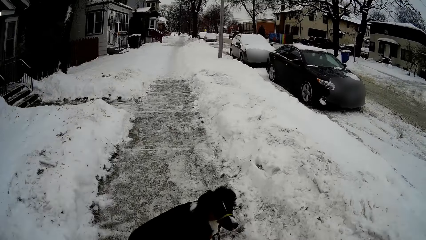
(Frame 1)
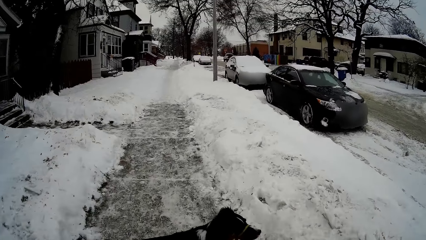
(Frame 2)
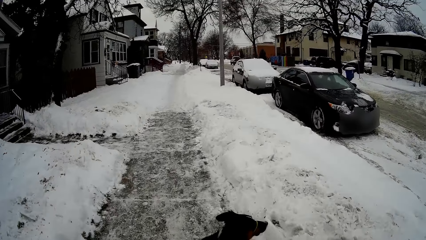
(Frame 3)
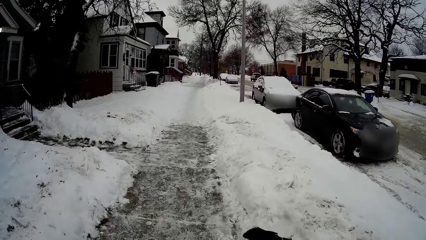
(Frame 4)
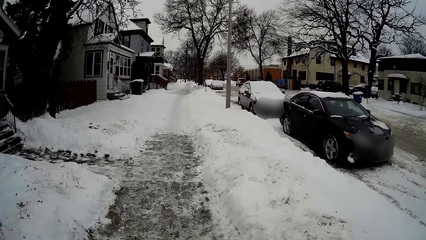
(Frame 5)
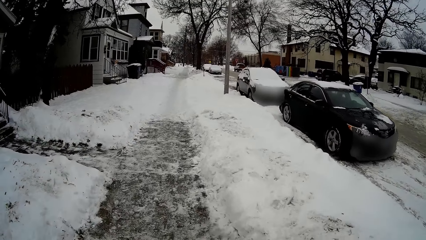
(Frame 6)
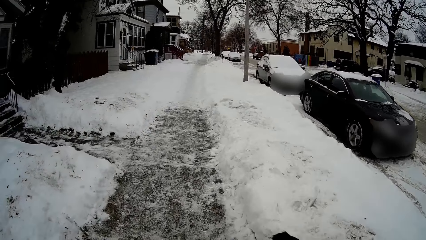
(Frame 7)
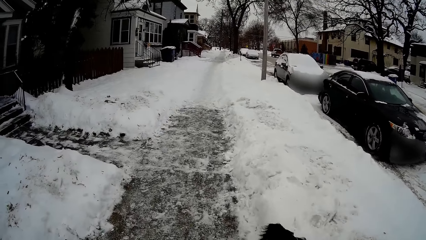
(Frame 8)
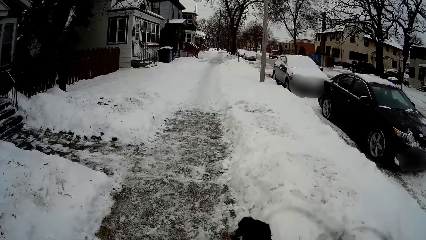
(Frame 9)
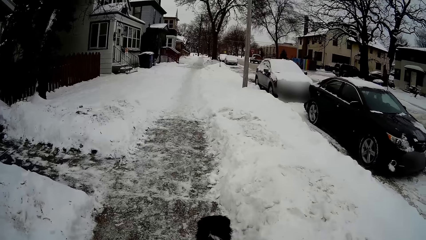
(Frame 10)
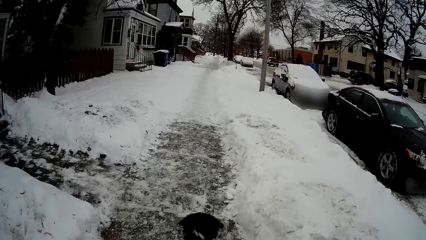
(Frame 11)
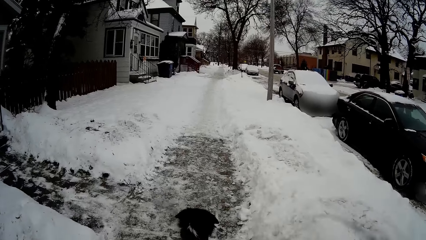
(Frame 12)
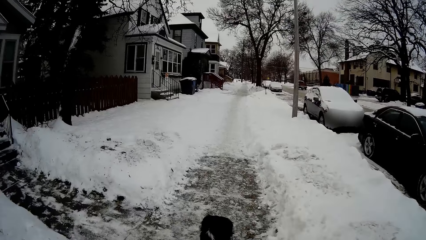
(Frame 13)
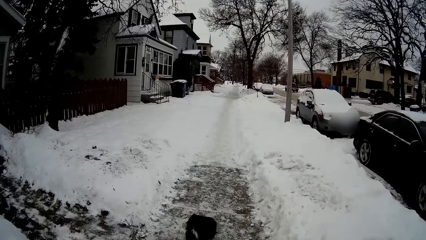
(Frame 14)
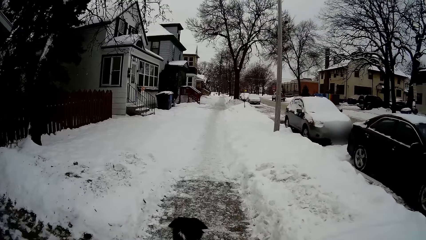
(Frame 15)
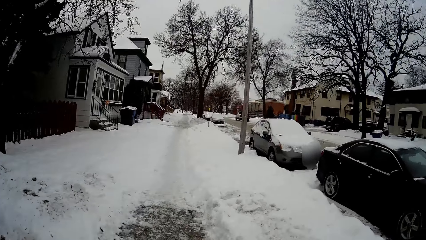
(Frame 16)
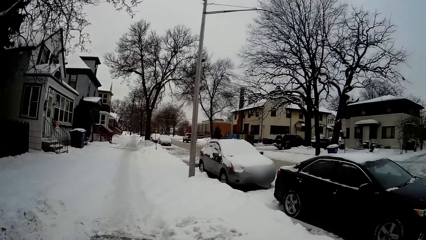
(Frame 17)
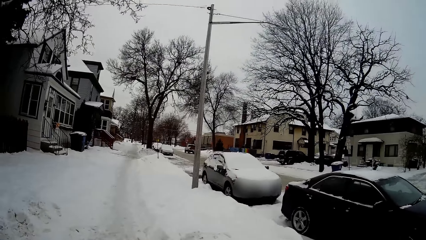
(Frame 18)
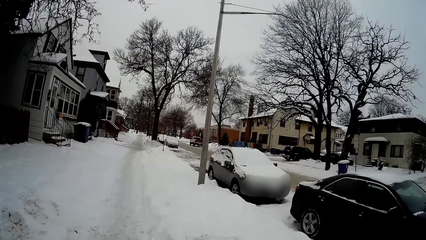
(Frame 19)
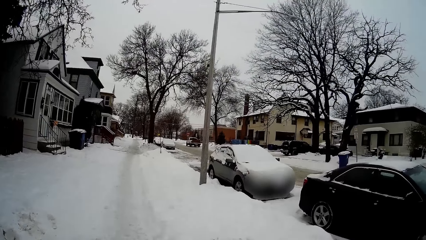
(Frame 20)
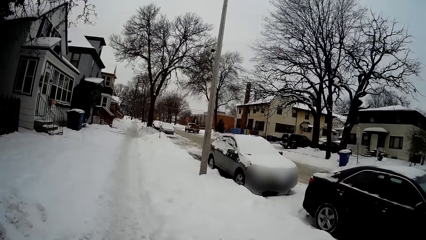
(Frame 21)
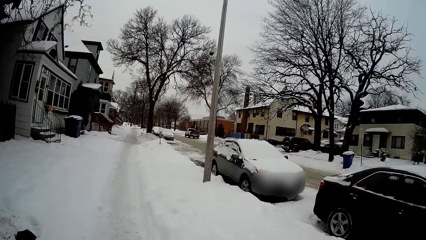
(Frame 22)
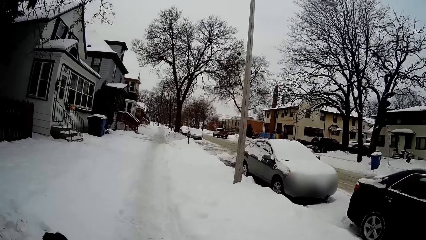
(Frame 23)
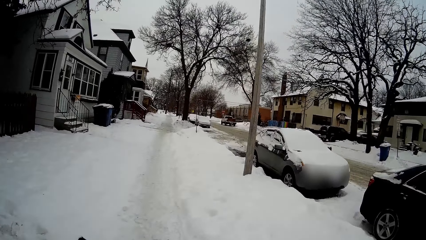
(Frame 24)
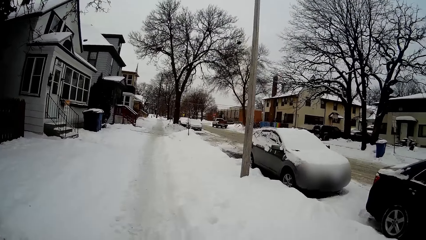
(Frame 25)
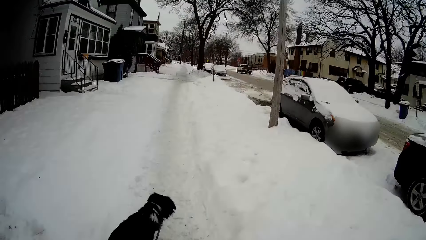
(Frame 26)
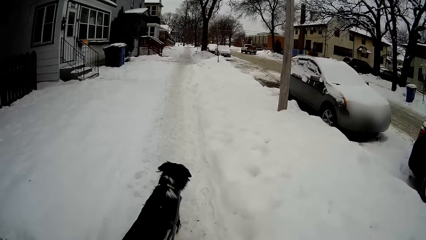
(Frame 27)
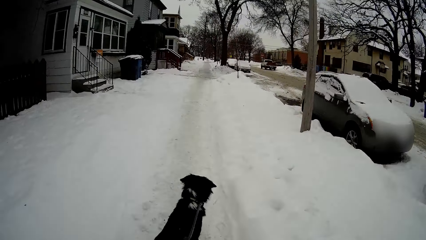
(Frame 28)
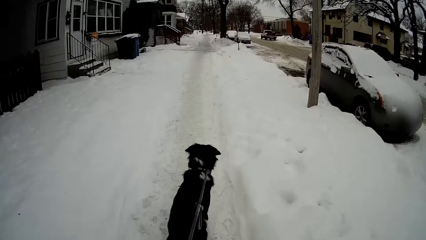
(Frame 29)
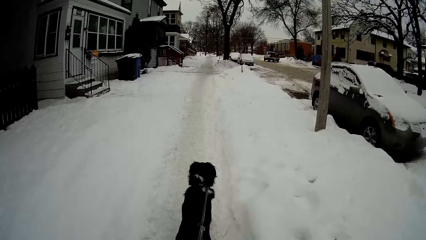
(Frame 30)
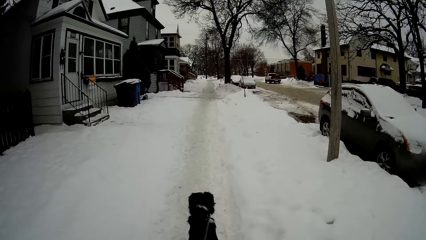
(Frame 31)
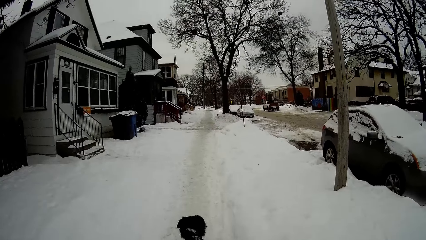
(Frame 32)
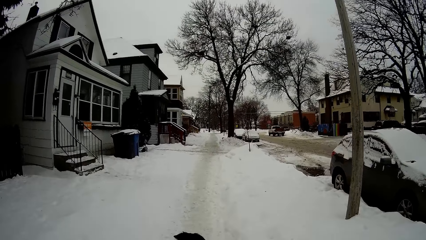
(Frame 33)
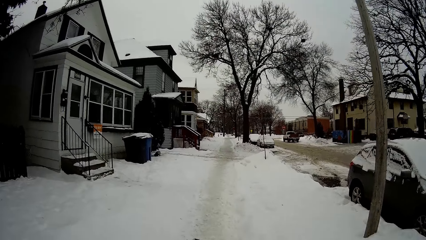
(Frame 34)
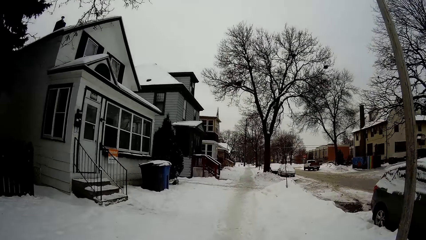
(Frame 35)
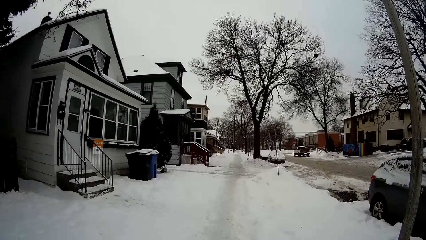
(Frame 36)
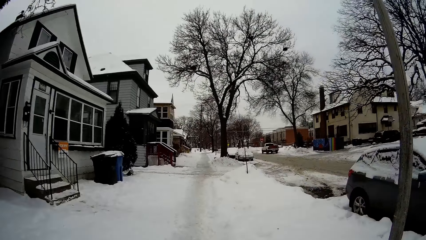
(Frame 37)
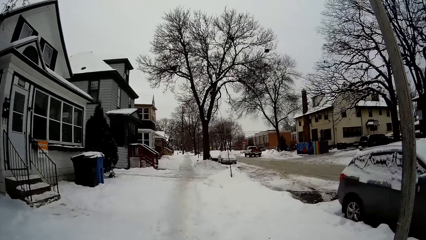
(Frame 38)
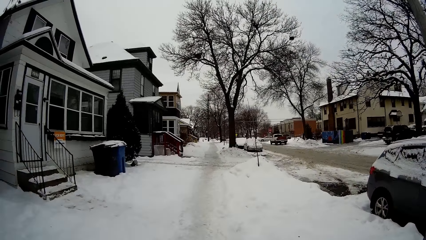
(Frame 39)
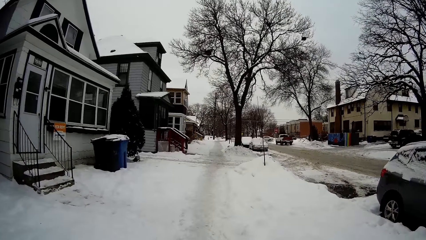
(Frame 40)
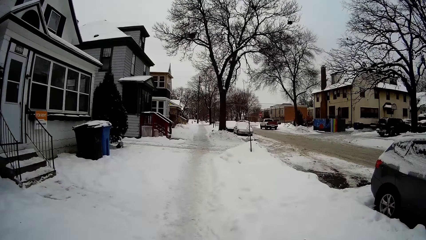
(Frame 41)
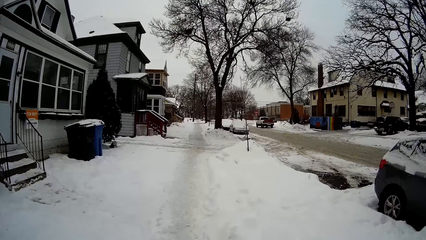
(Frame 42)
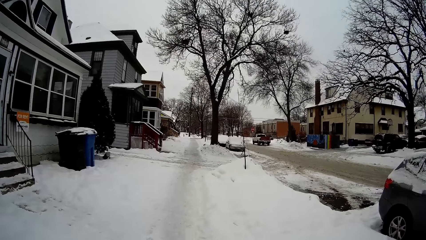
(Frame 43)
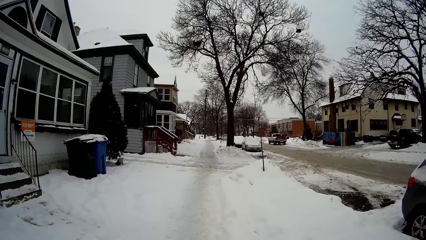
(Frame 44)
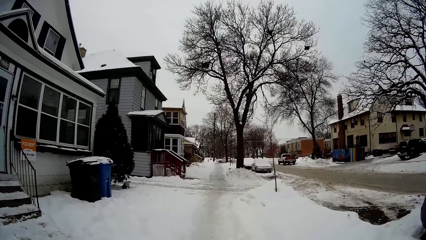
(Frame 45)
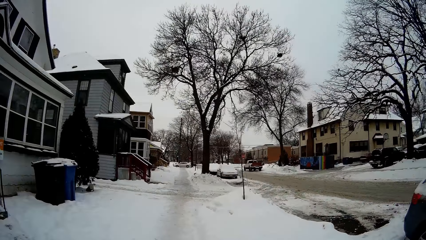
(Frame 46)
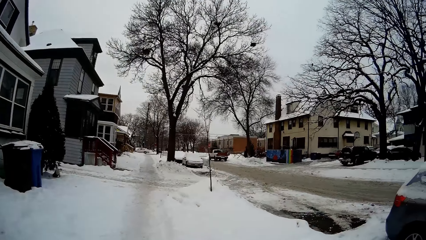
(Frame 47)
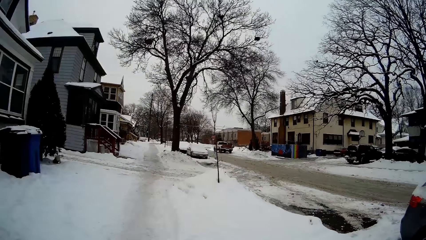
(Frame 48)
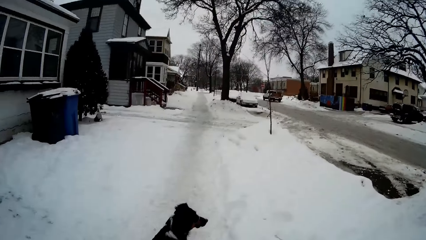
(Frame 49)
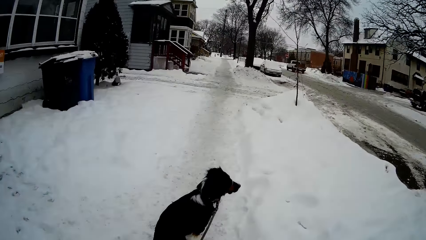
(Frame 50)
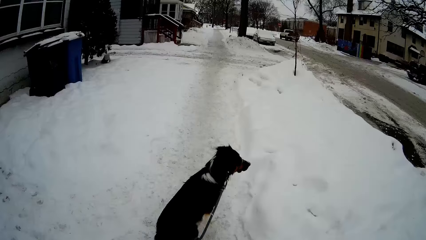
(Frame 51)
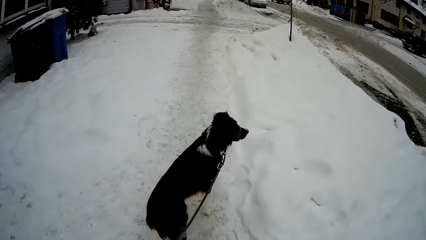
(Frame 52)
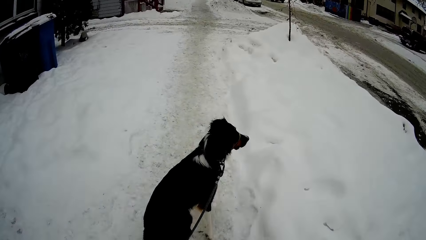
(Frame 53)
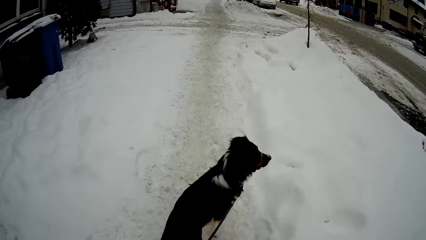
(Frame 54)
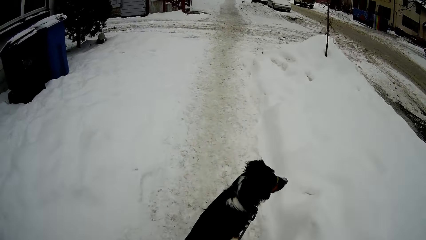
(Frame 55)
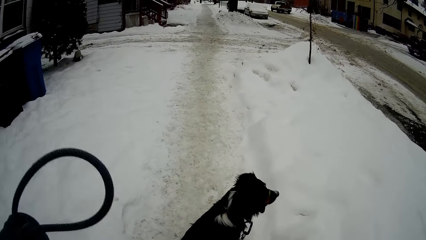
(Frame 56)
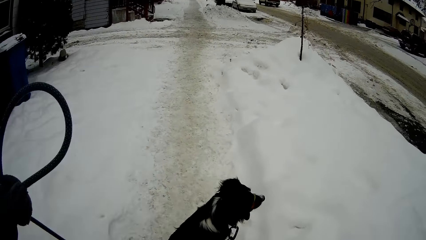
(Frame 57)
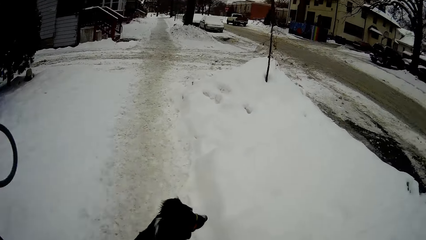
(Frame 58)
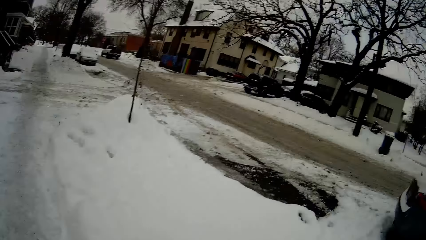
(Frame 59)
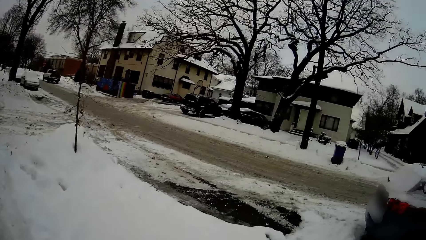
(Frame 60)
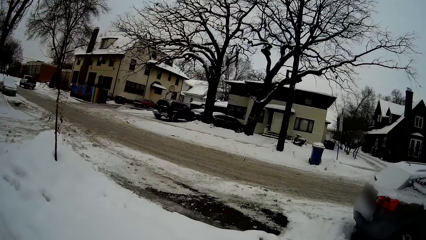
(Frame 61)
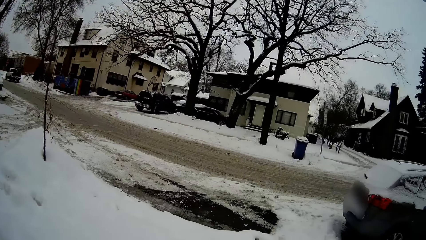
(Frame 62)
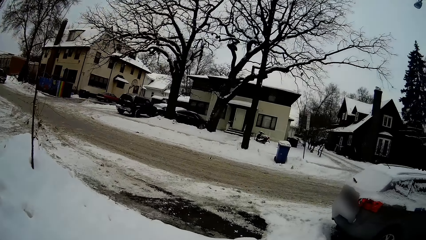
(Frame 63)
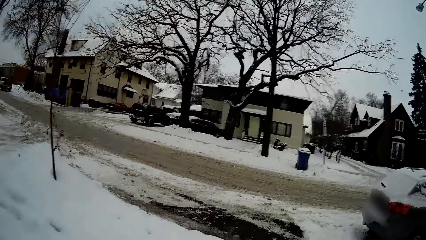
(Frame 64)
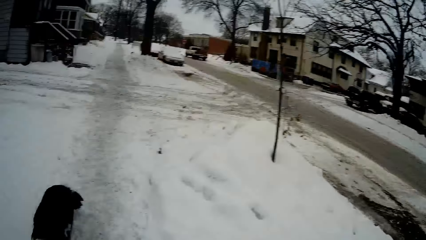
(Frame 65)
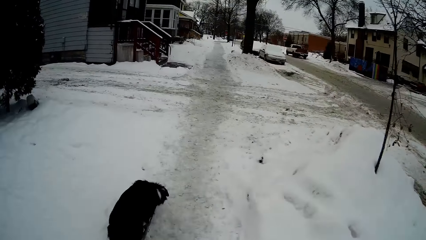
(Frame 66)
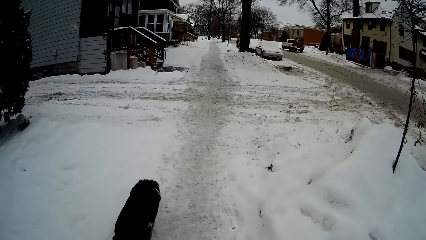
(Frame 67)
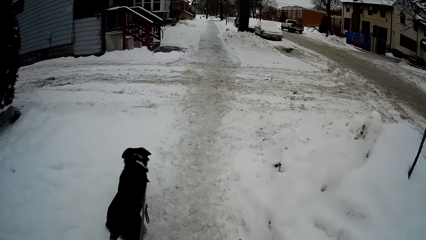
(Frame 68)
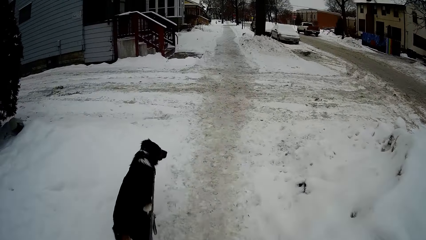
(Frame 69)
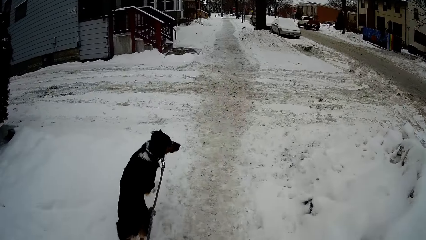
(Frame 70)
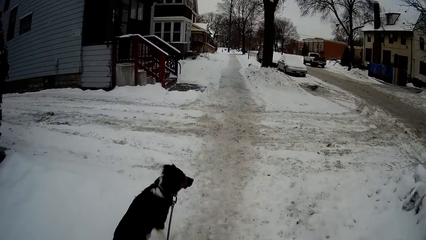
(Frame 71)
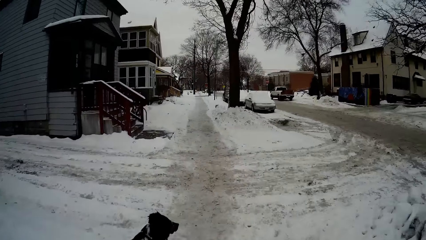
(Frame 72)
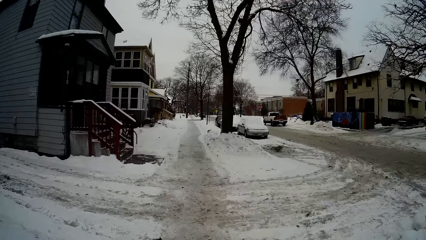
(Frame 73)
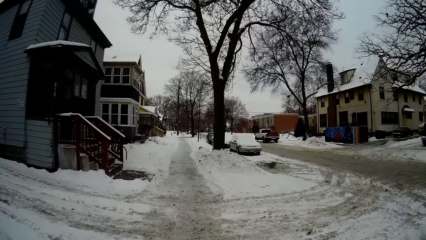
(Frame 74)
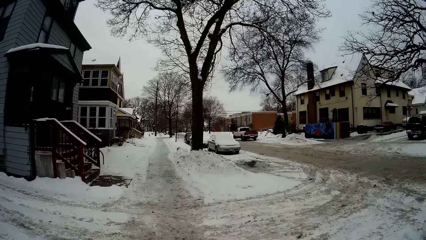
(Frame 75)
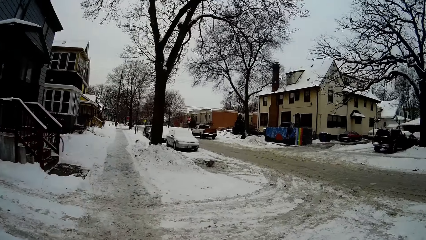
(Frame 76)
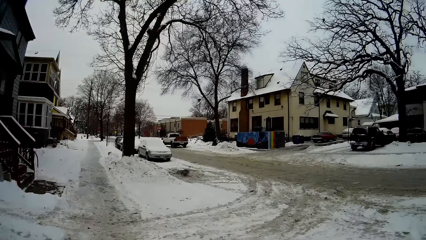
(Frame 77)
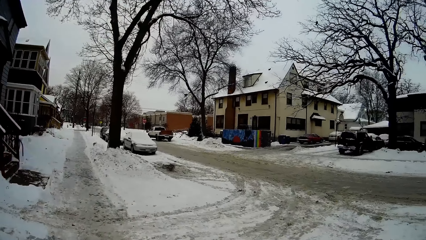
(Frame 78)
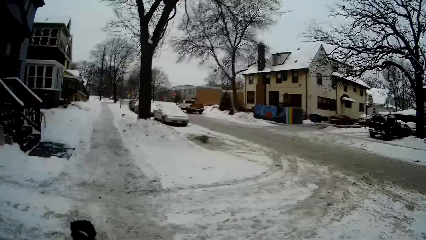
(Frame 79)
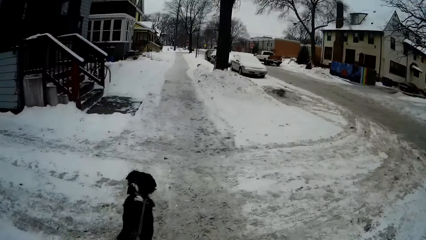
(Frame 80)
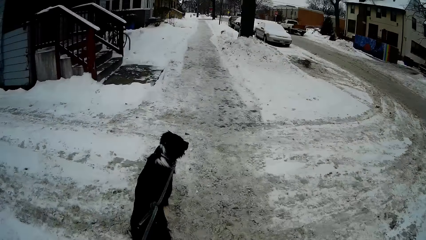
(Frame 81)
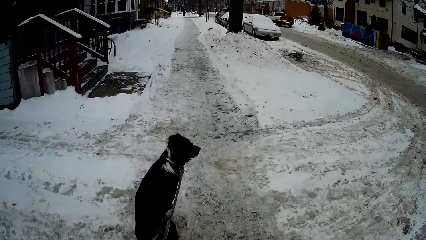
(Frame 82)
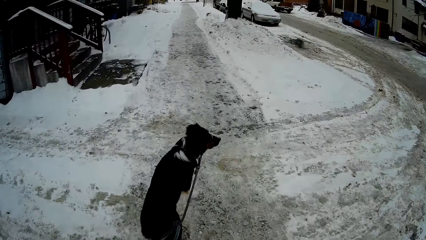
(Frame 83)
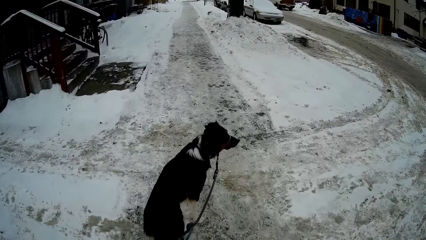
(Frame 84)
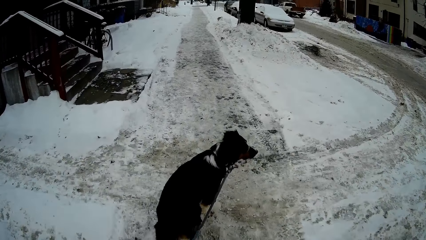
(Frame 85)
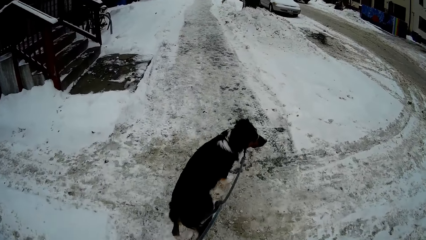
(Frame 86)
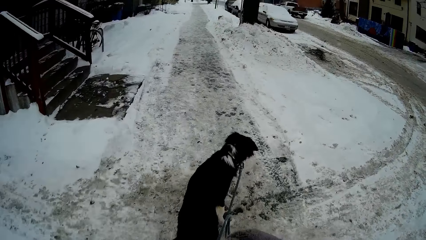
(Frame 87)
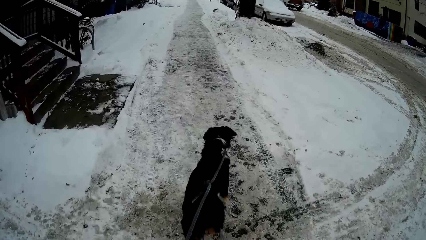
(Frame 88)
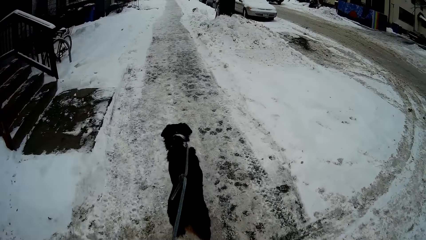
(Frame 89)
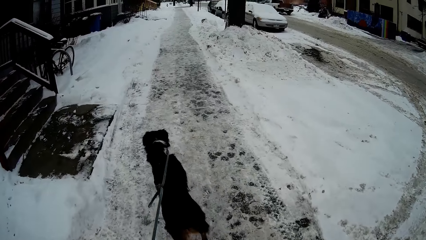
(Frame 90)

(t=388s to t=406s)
The camera wearer walks on the cold ice. They lift the rope.
